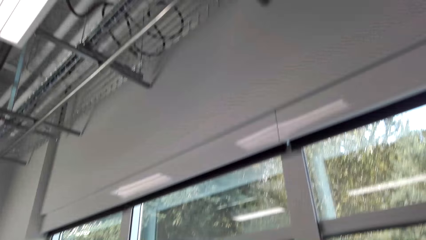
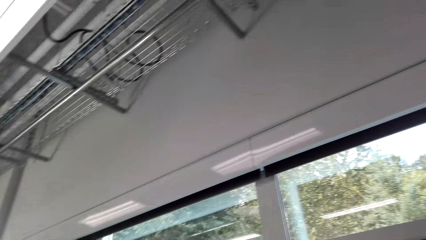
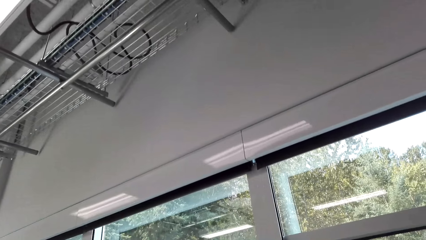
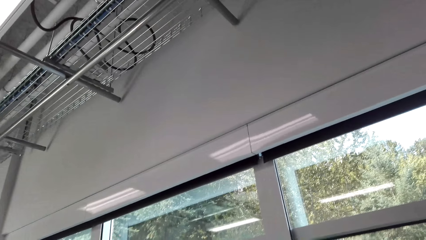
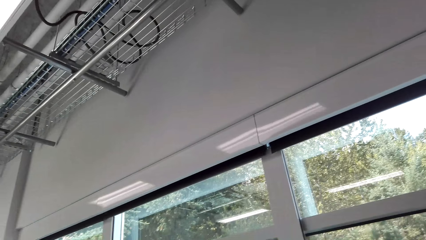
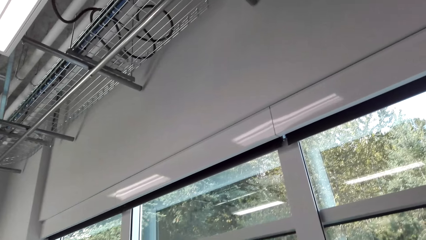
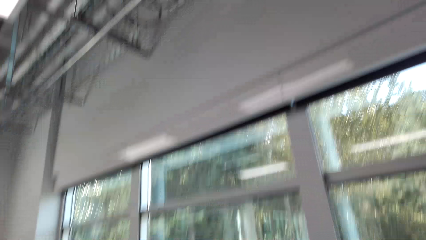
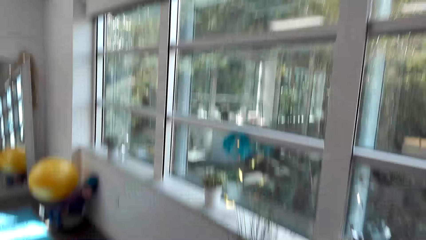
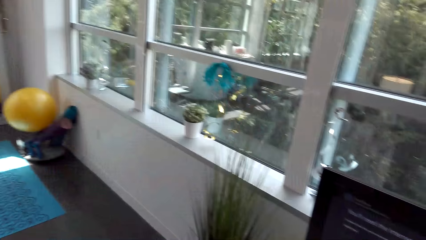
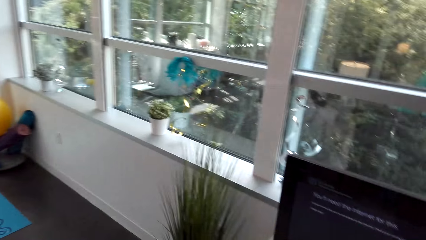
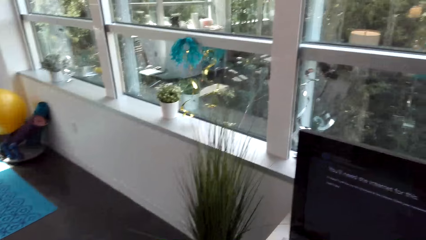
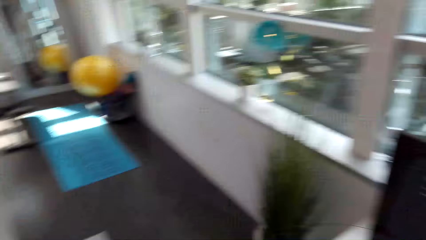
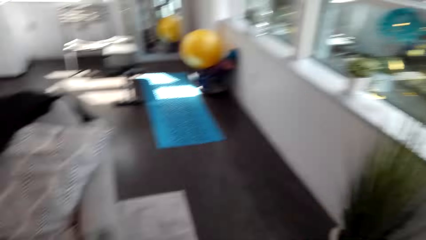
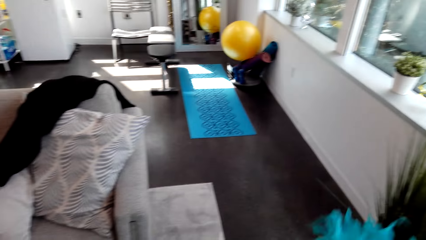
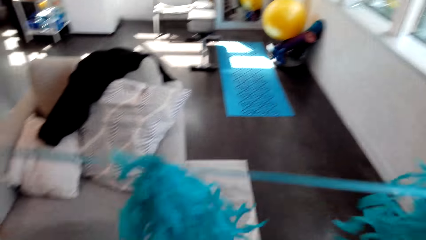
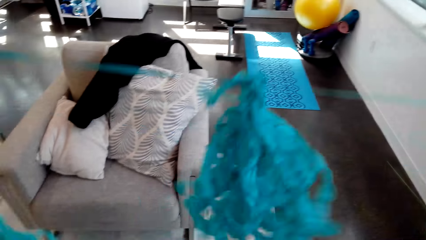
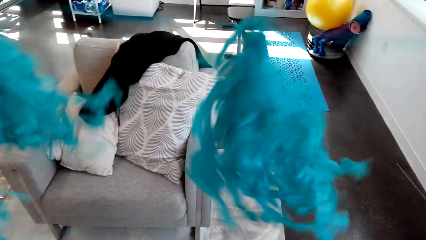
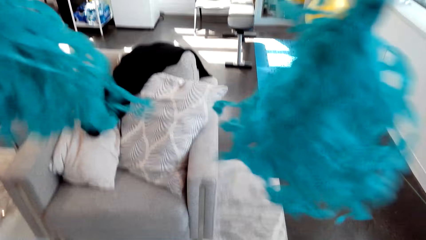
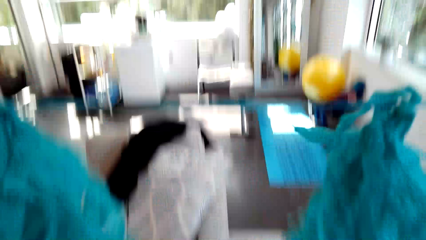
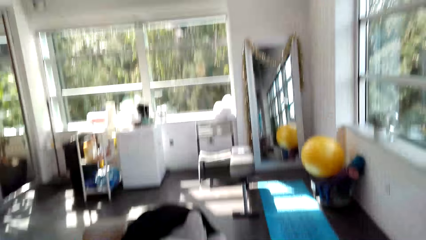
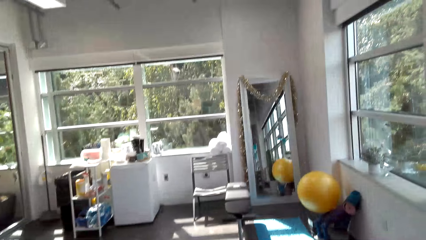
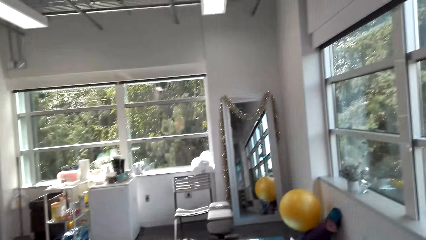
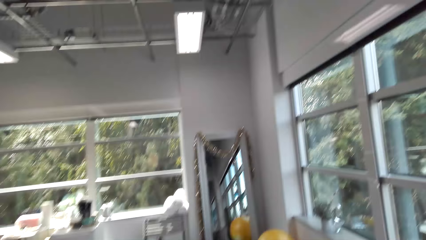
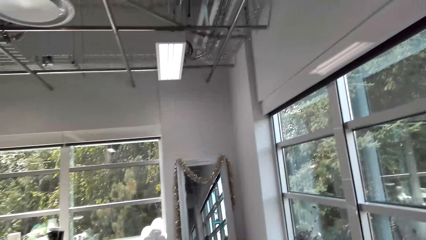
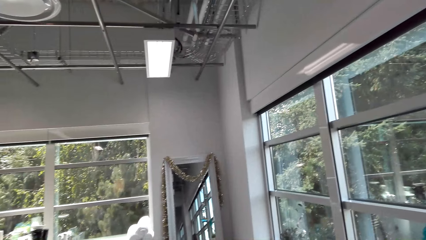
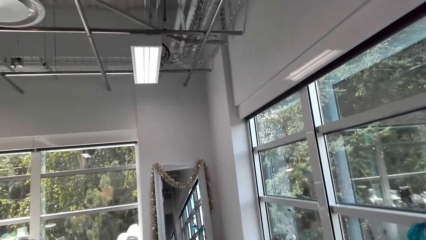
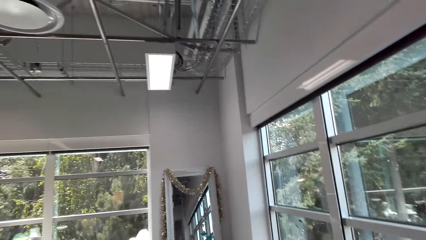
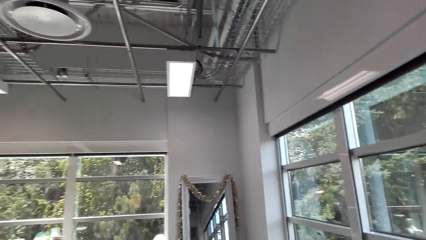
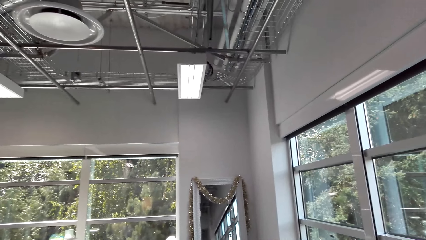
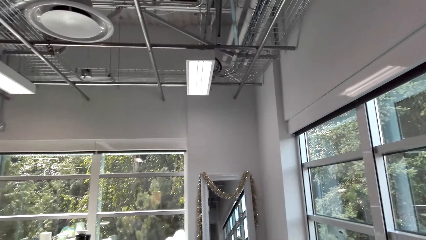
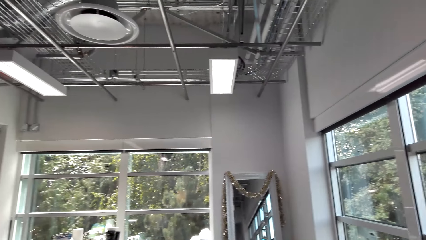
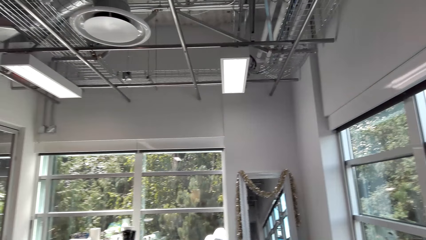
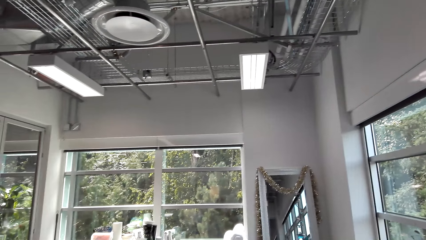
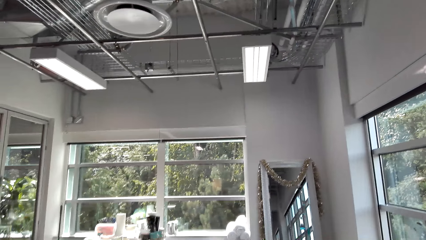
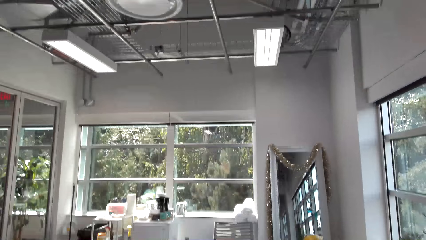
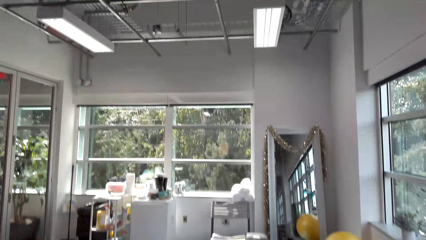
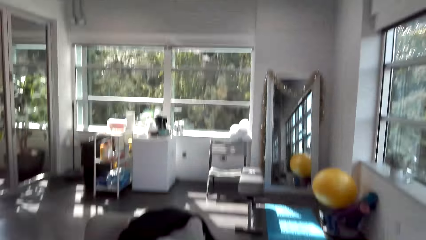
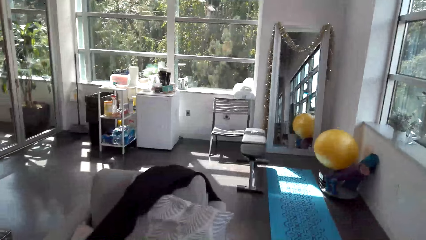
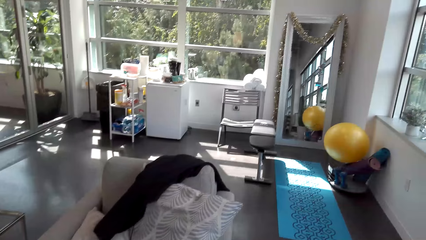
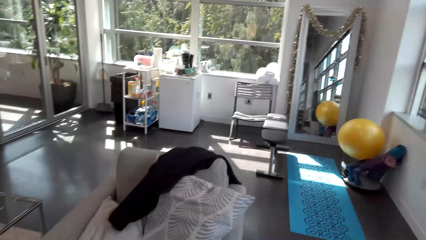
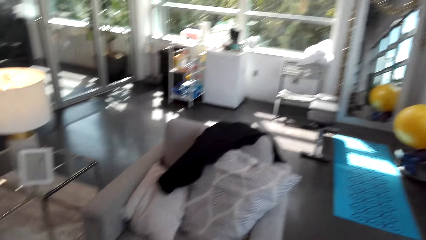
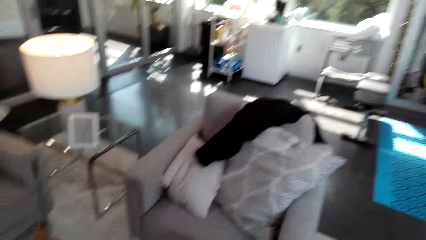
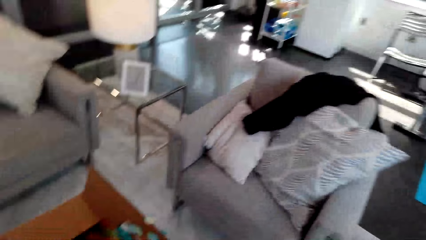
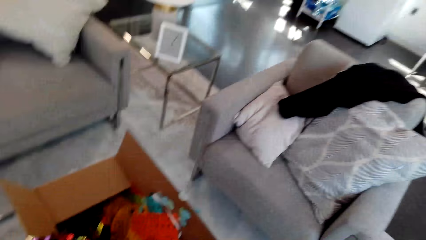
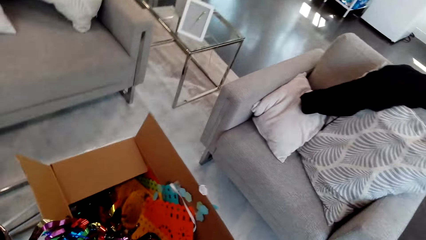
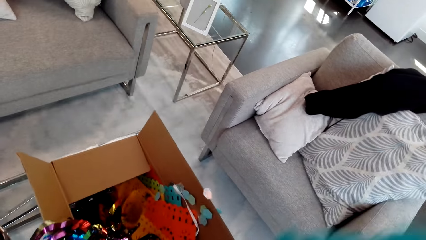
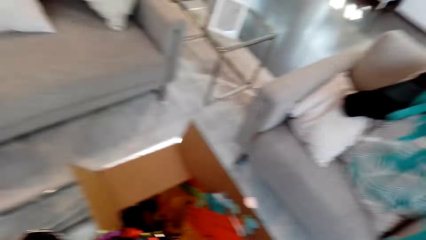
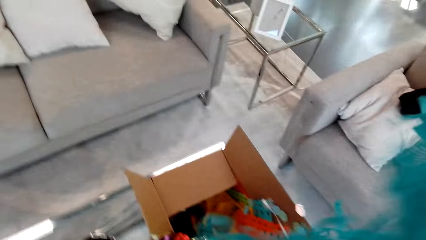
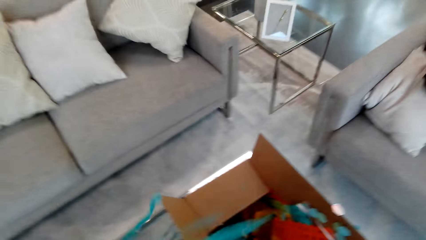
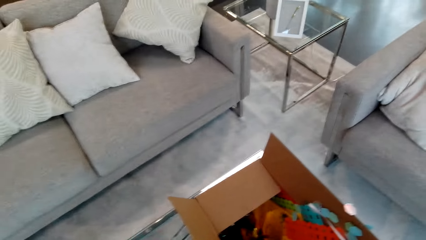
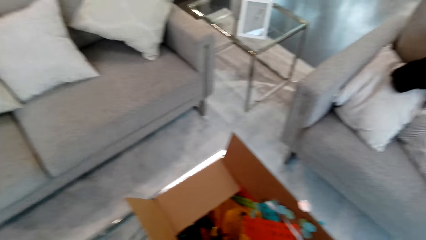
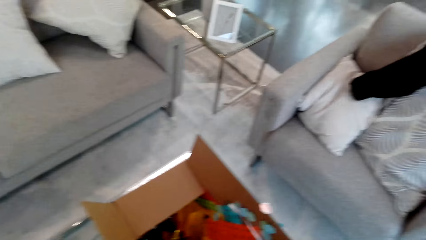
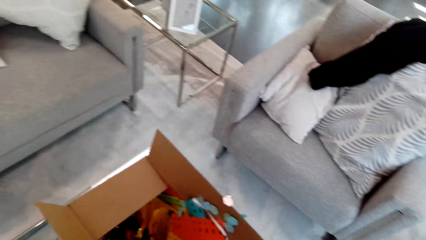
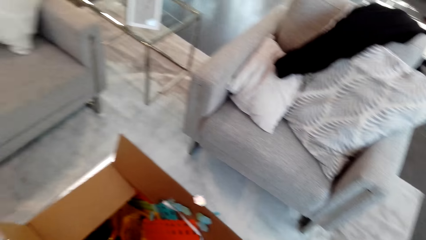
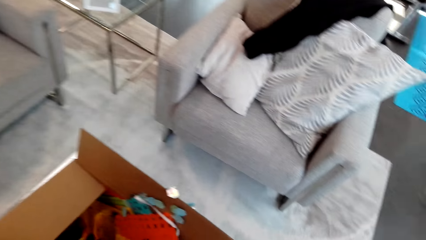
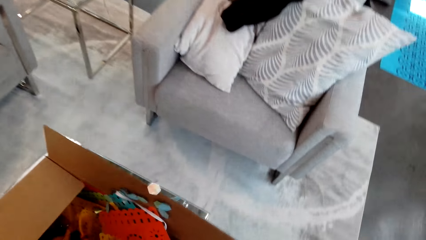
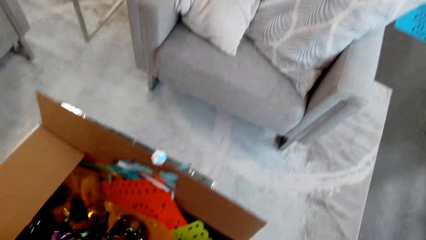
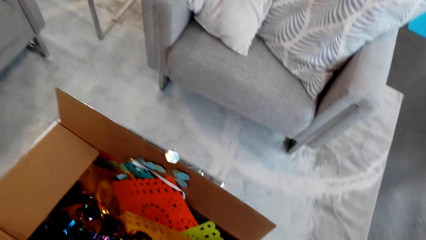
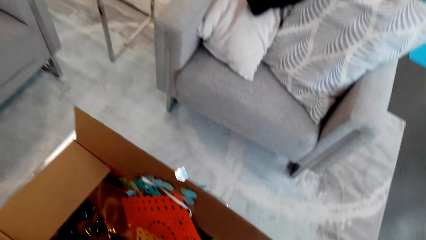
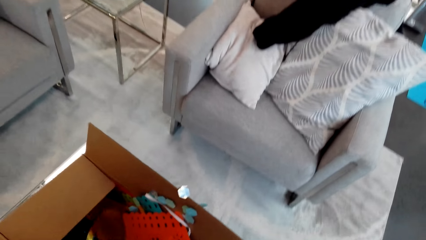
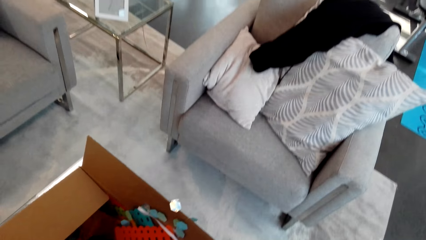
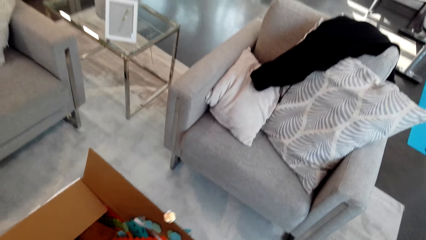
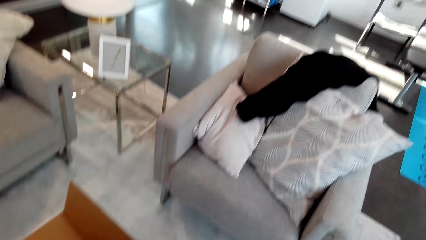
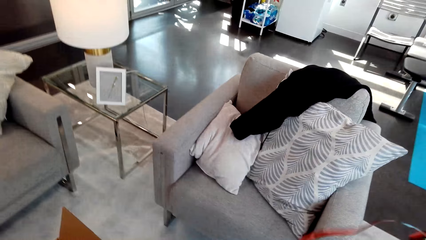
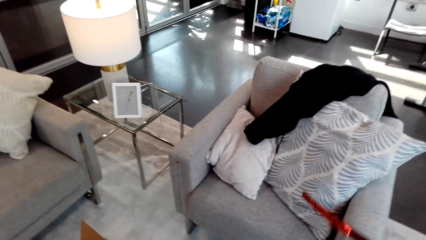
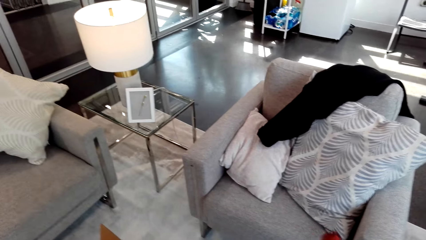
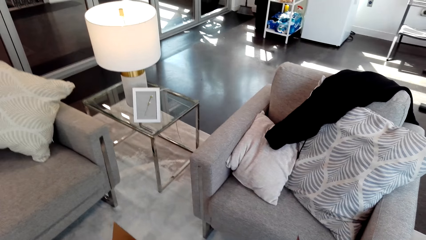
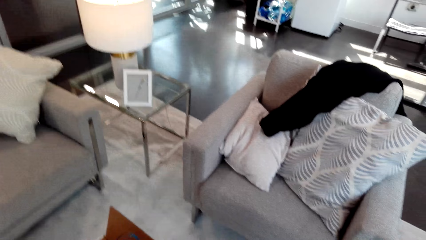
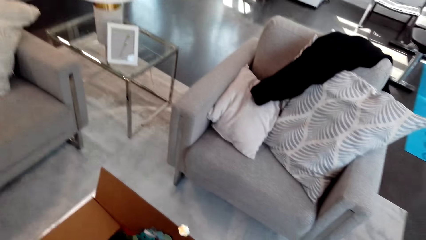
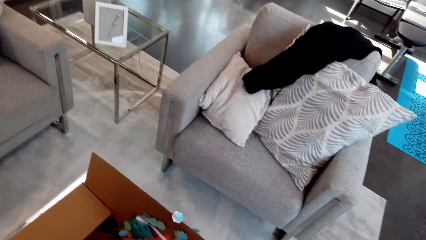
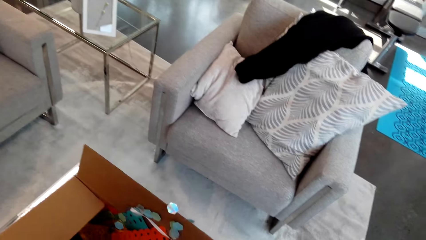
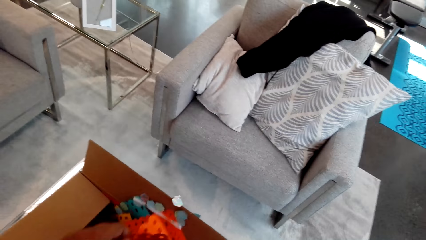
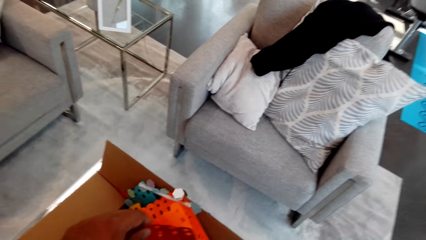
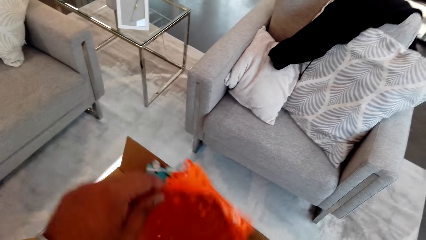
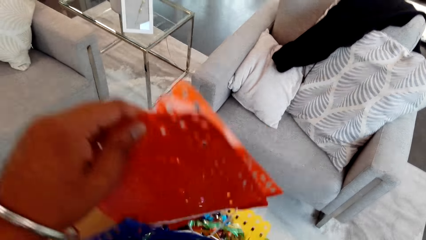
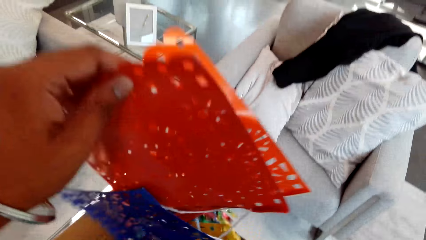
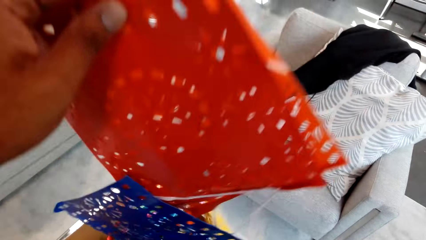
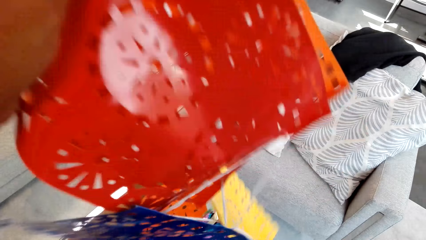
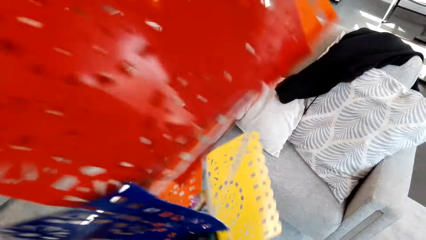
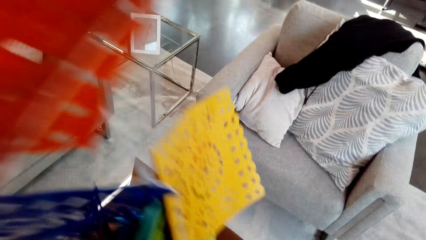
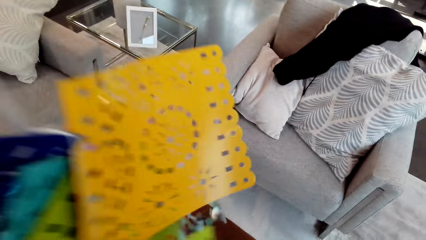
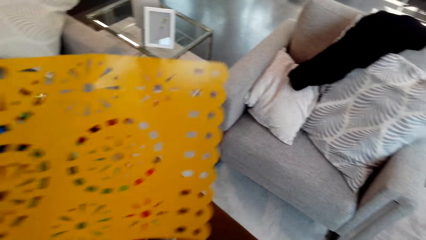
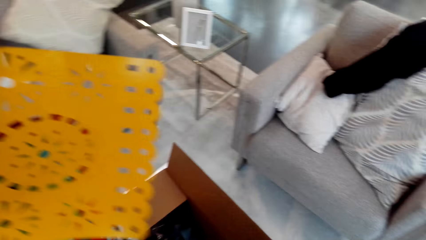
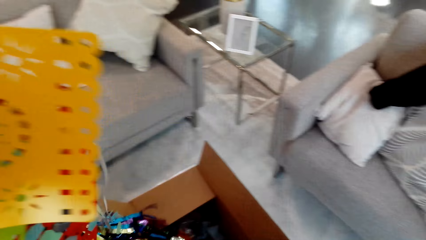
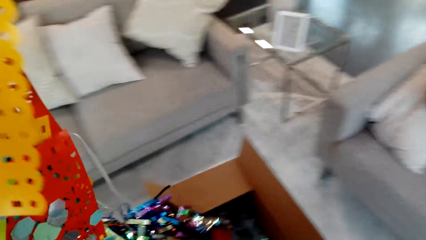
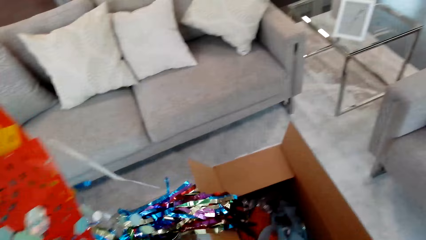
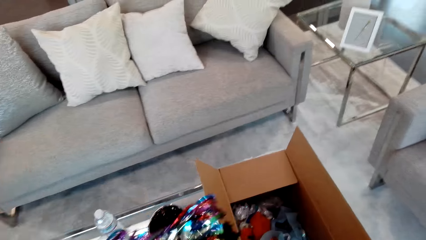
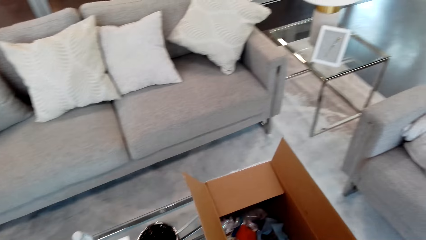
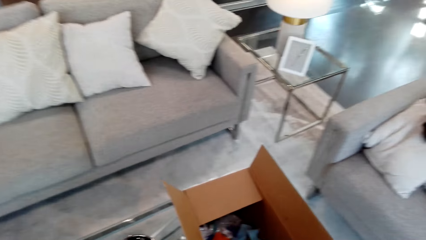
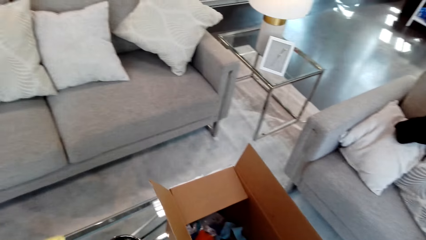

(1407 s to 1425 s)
The camera wearer moves. They stretch a decorative material. They look around. They pick decorative materials.
